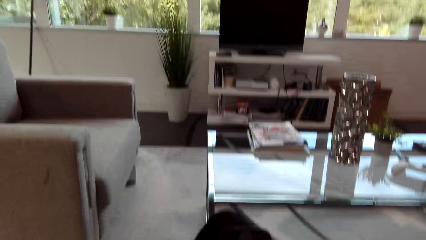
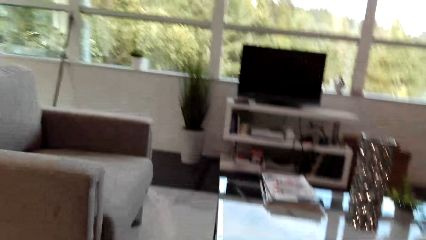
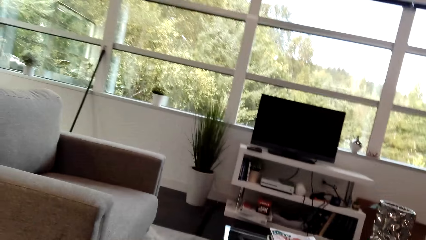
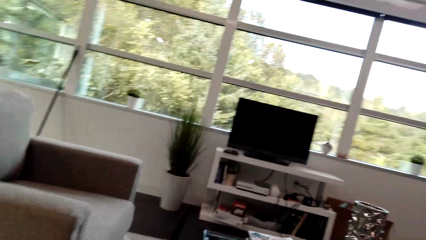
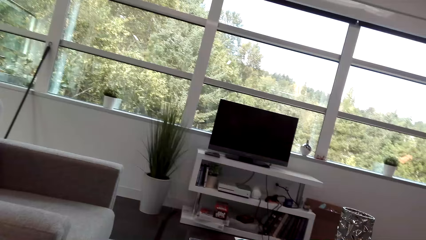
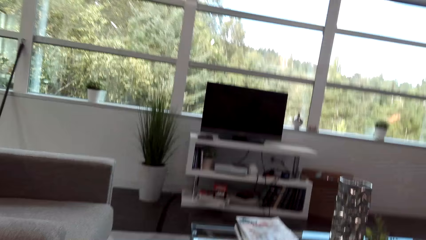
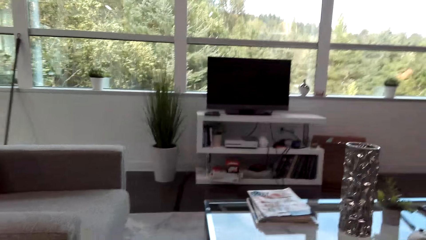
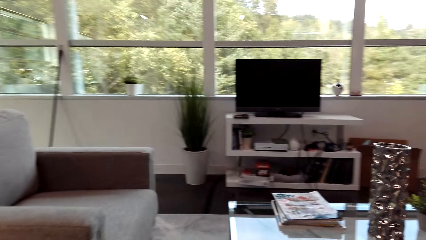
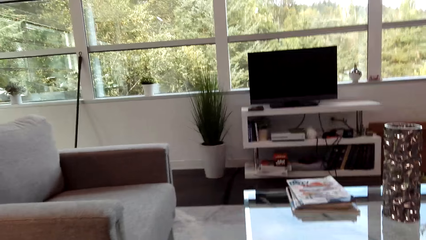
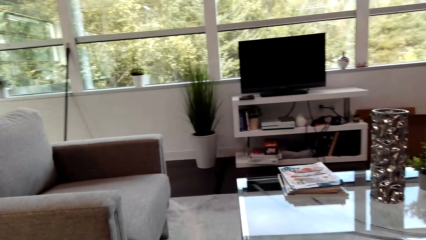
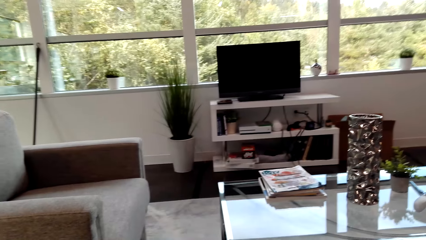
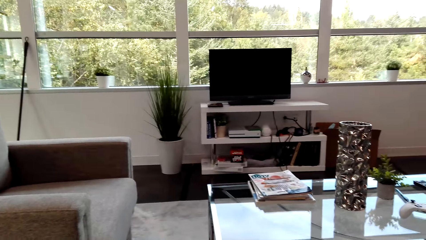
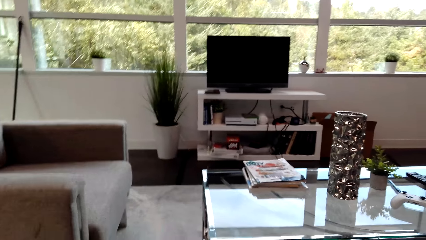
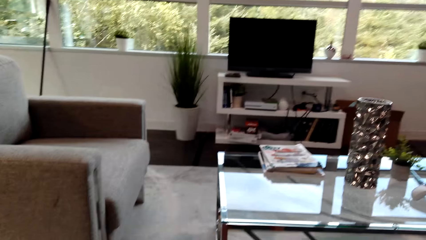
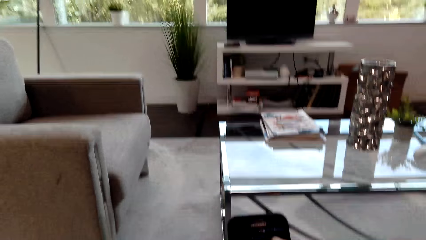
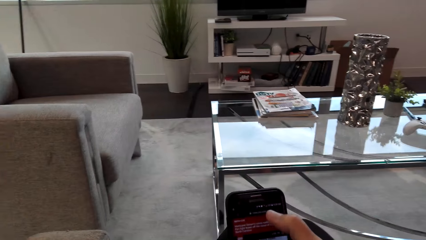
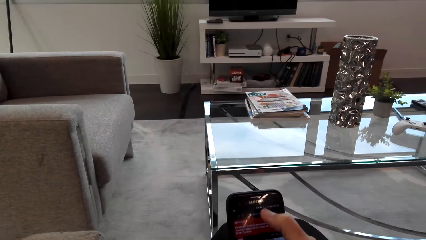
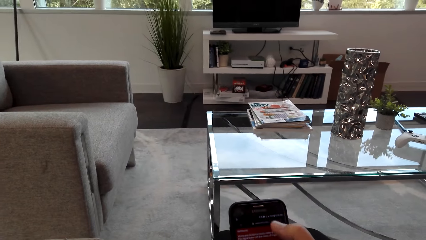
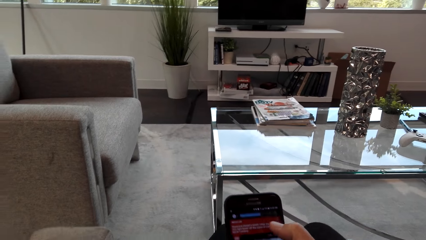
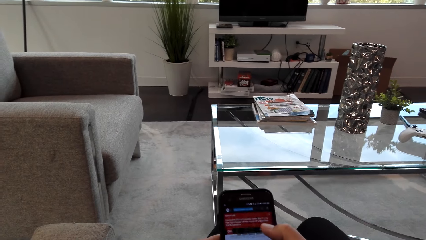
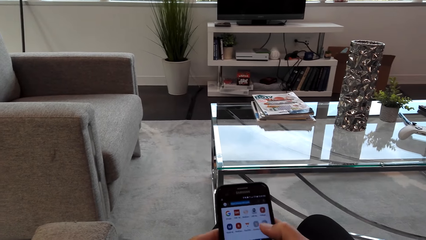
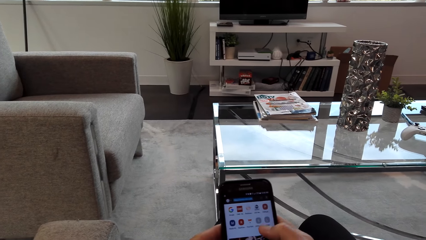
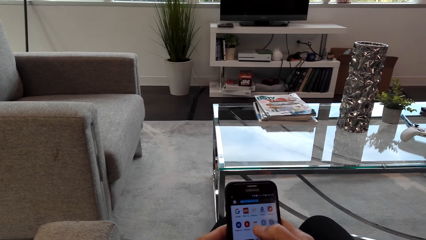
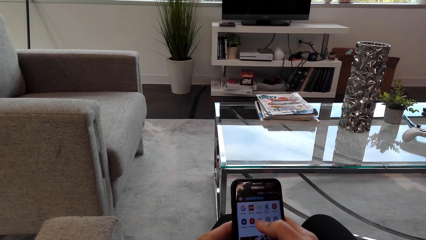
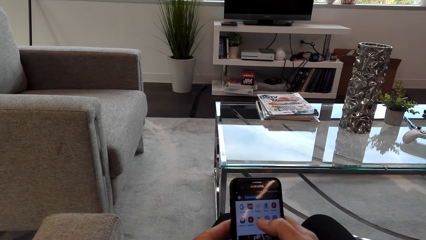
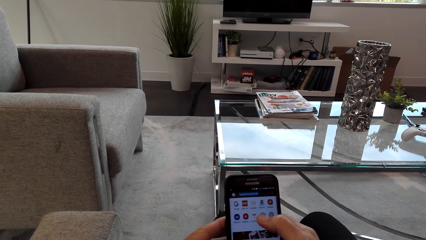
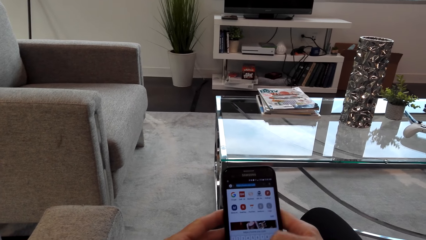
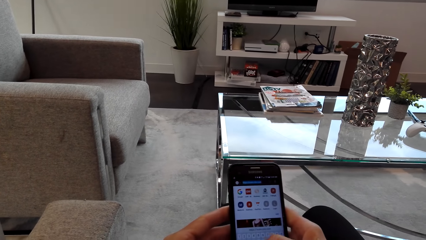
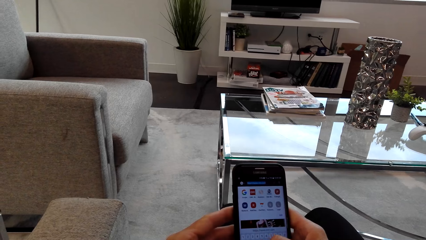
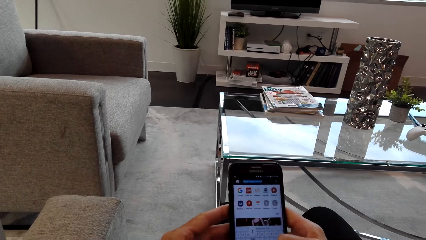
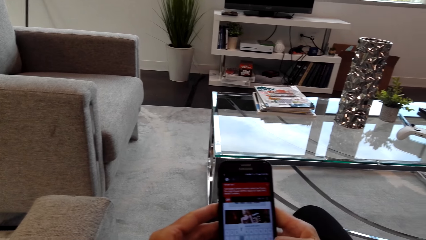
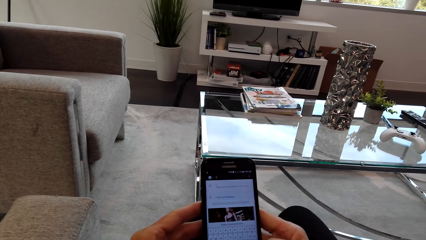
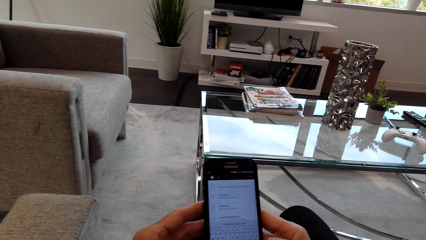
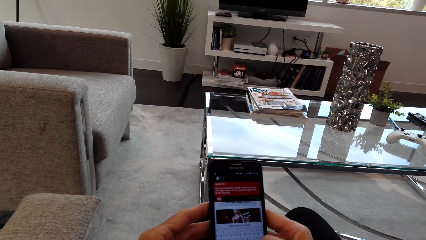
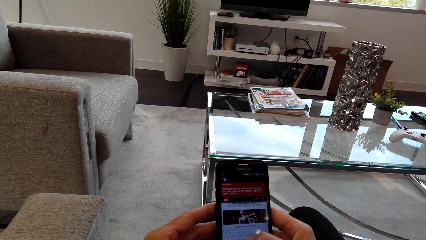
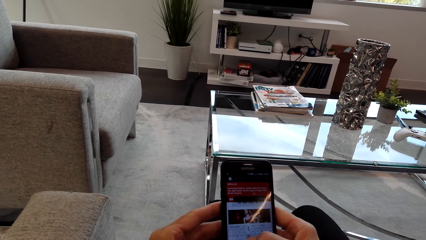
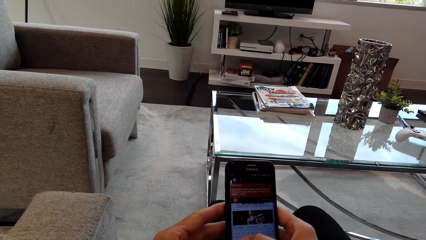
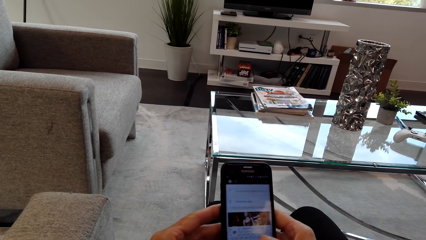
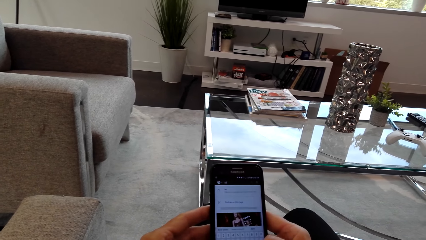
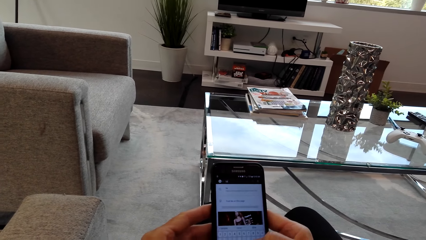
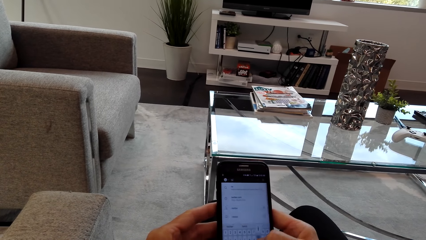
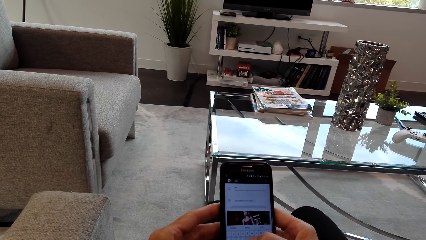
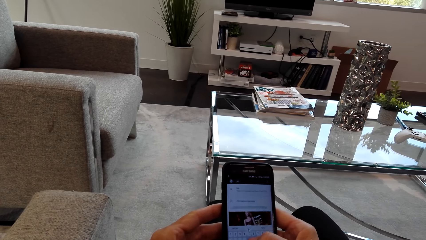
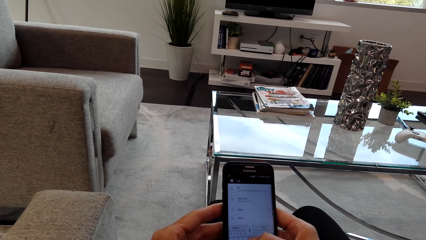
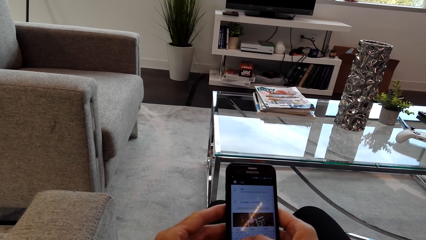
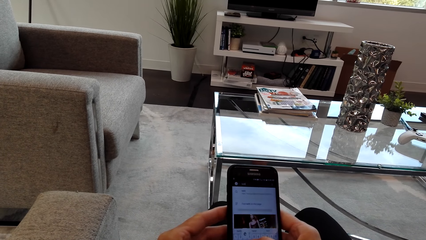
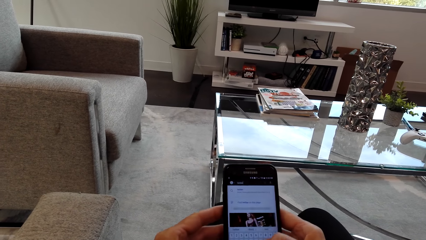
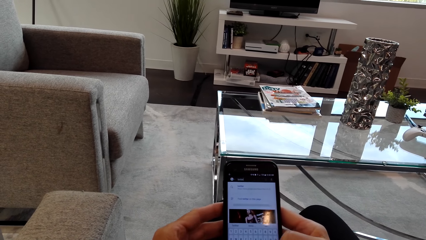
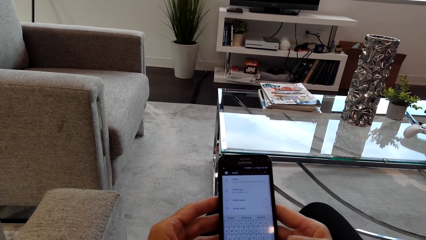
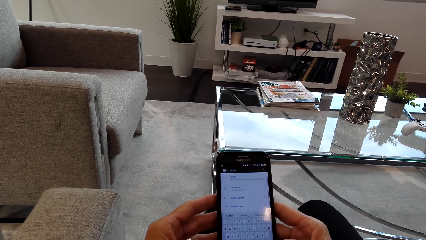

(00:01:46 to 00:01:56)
The camera wearer looks around. They use the phone.

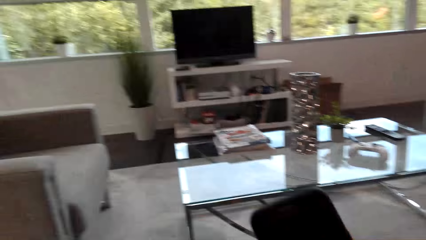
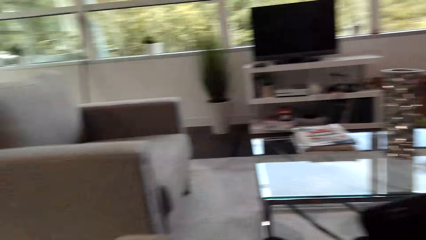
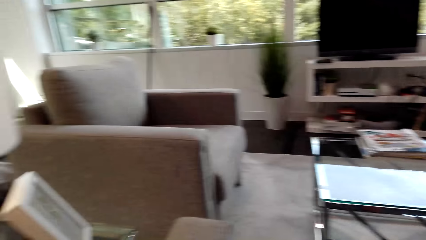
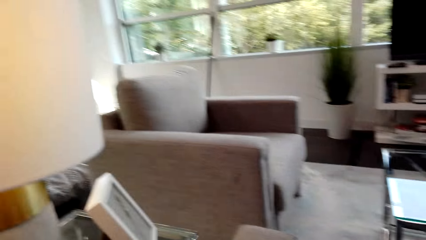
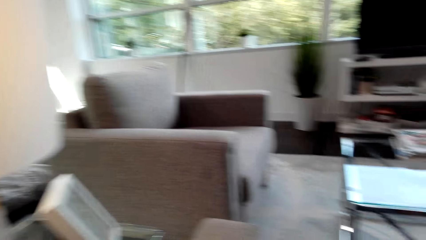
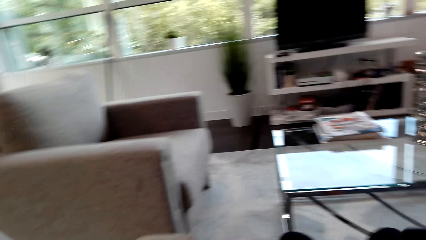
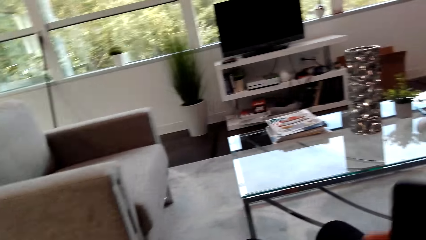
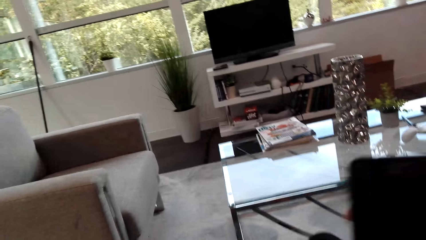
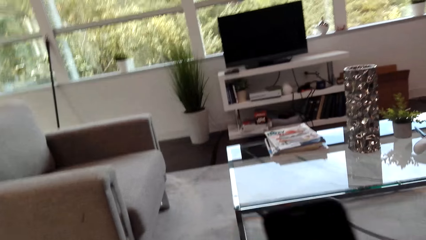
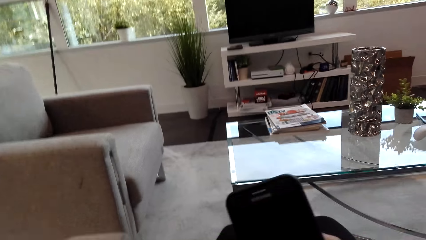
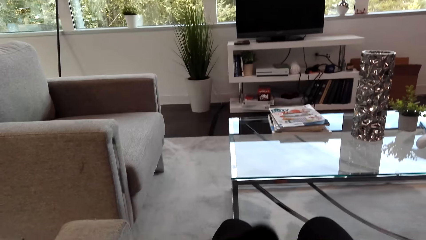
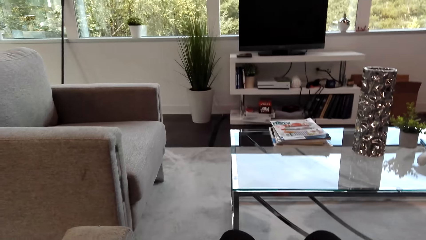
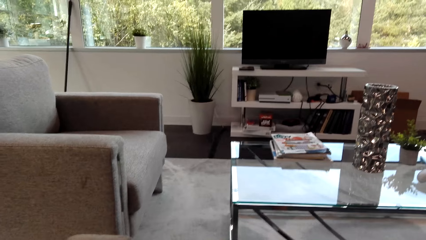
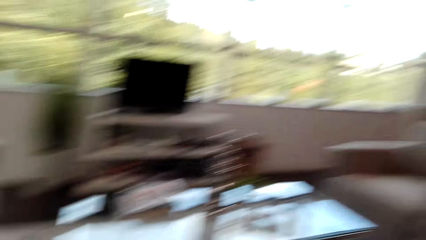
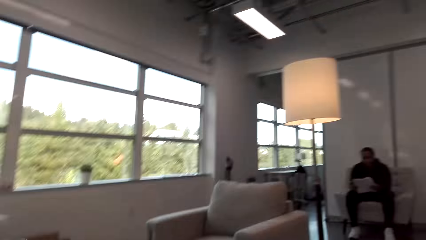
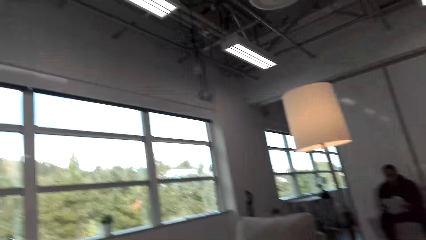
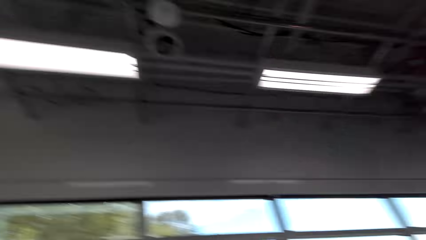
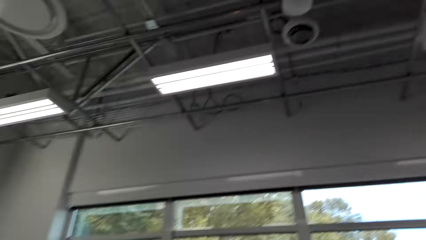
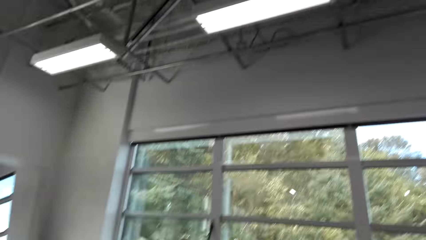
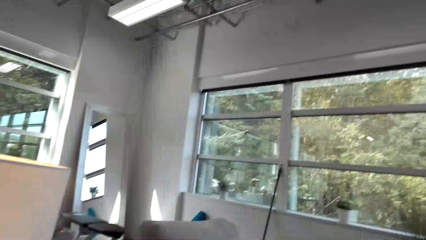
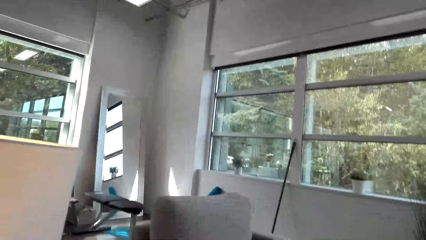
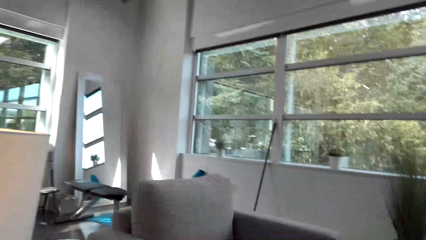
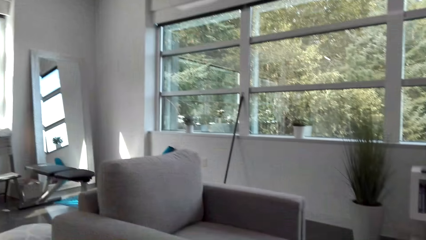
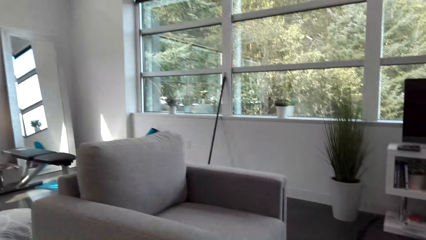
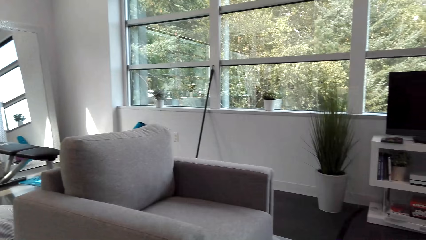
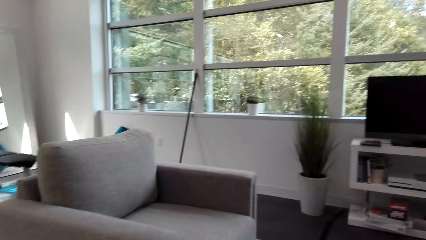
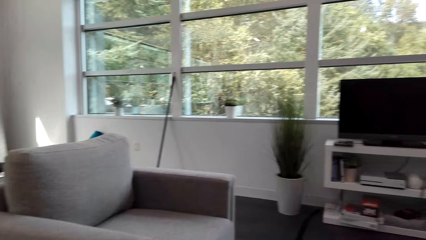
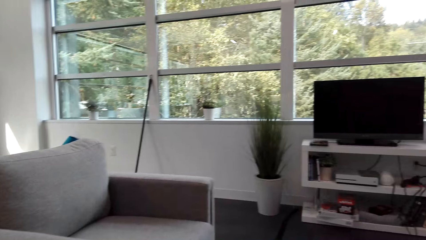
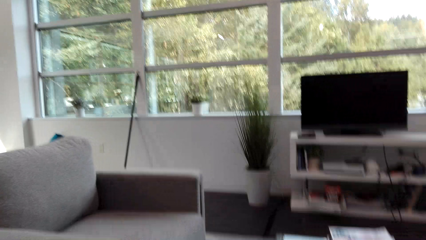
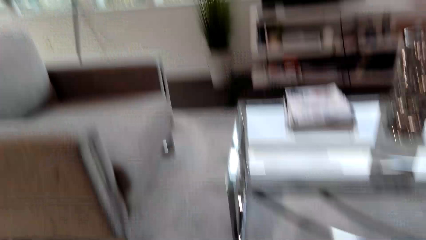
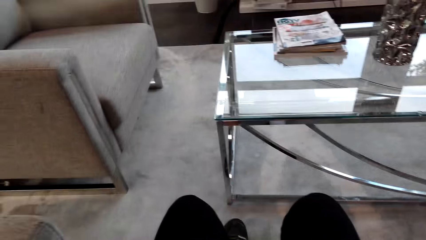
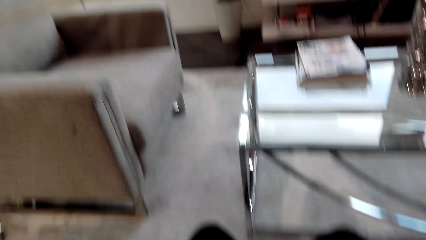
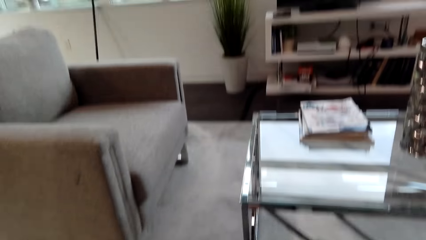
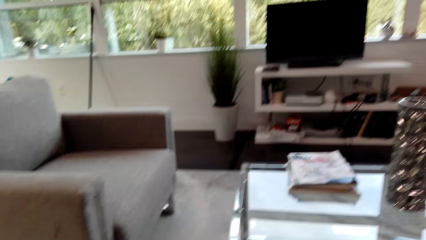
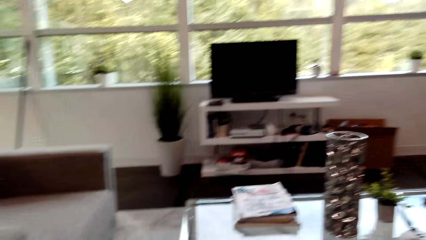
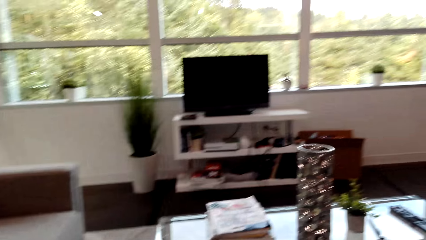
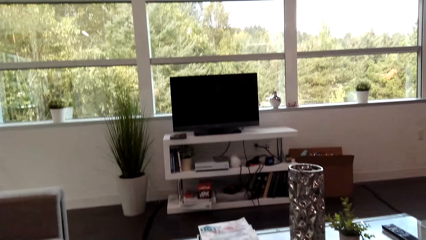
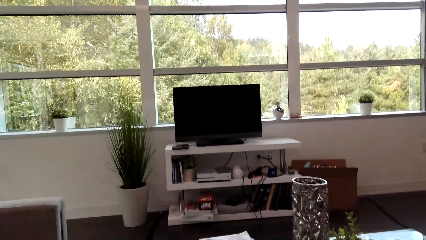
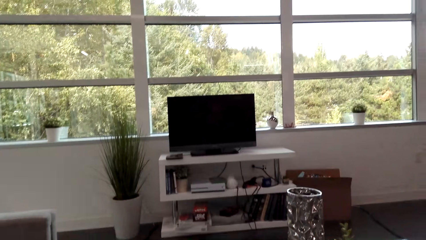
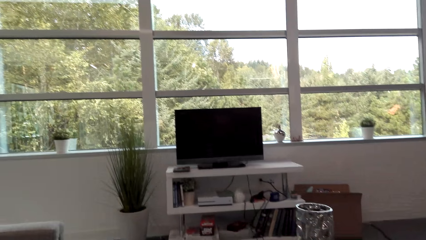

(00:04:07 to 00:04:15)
The camera wearer looks around.
